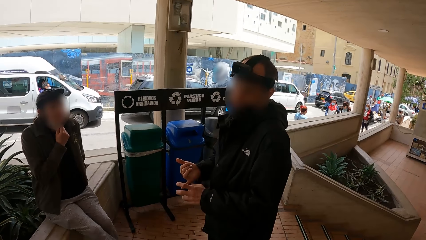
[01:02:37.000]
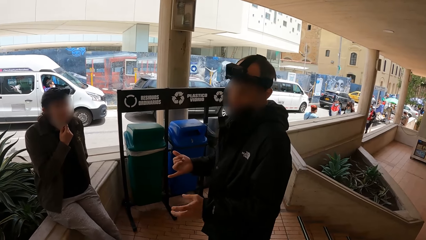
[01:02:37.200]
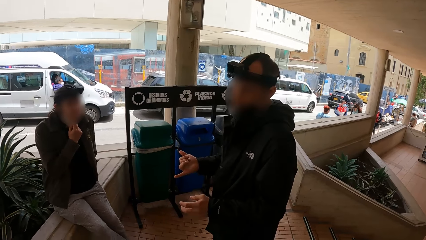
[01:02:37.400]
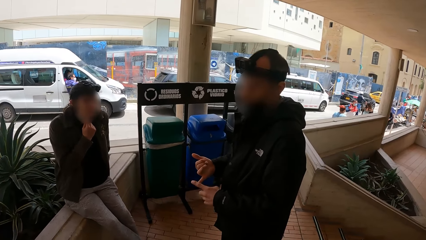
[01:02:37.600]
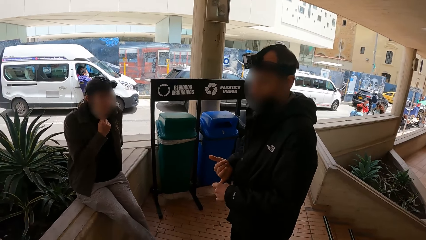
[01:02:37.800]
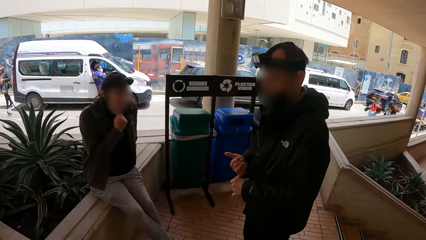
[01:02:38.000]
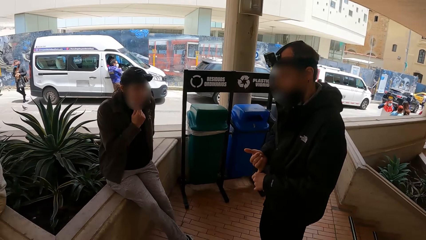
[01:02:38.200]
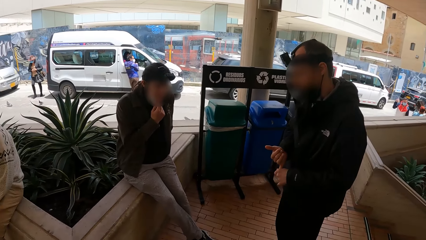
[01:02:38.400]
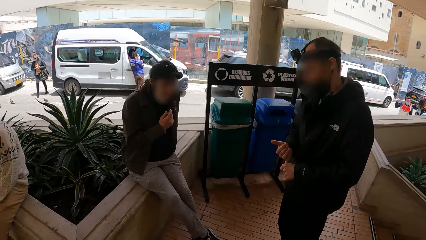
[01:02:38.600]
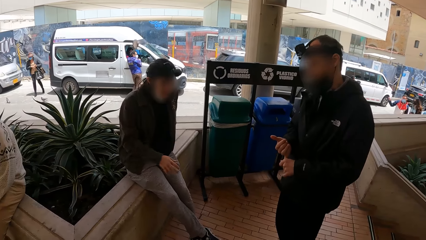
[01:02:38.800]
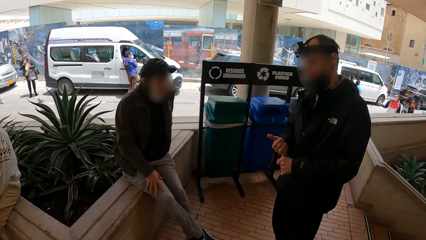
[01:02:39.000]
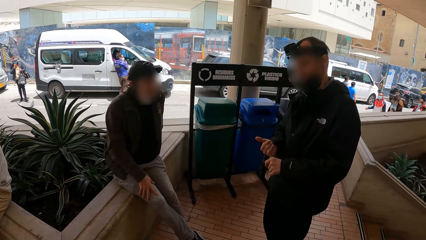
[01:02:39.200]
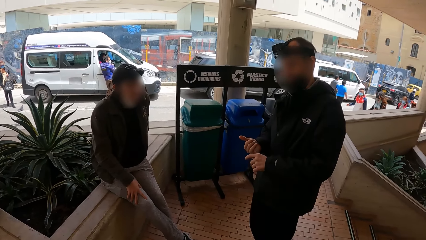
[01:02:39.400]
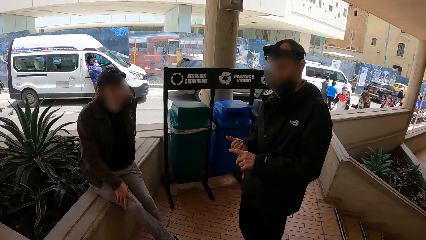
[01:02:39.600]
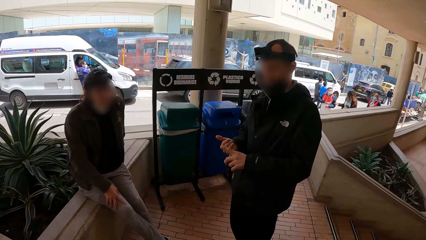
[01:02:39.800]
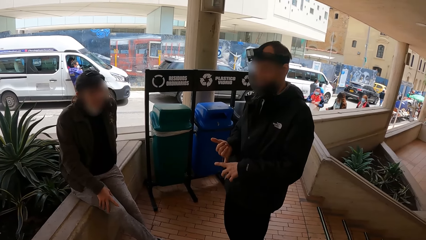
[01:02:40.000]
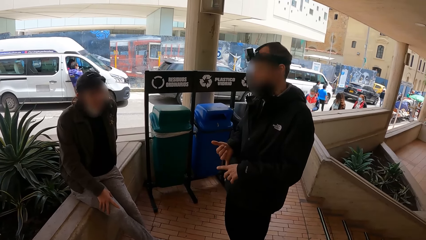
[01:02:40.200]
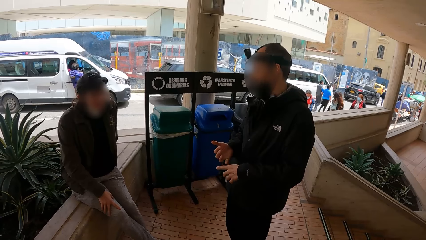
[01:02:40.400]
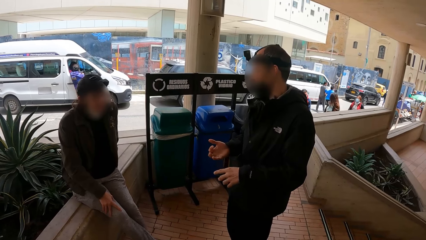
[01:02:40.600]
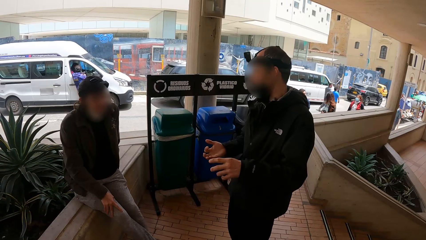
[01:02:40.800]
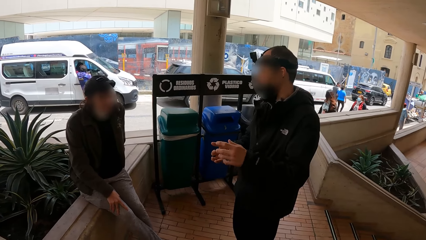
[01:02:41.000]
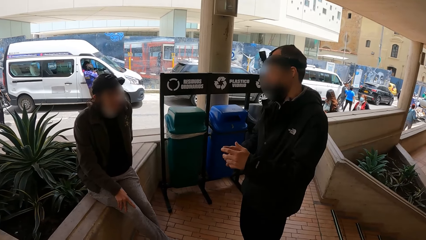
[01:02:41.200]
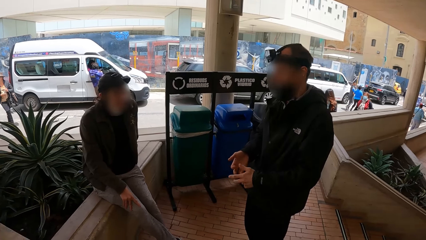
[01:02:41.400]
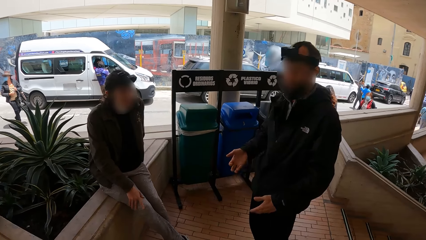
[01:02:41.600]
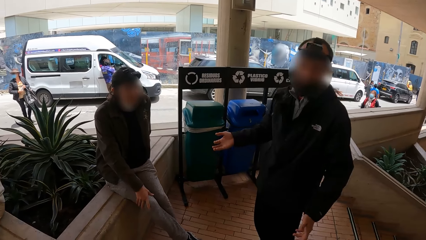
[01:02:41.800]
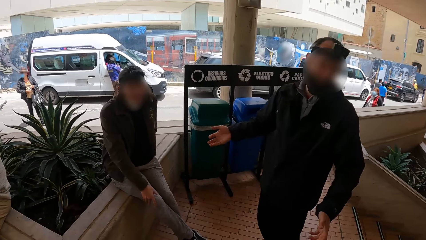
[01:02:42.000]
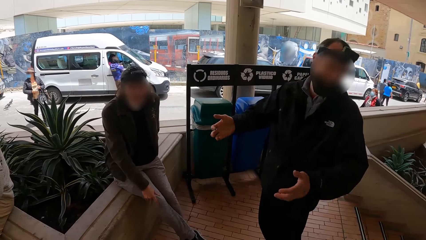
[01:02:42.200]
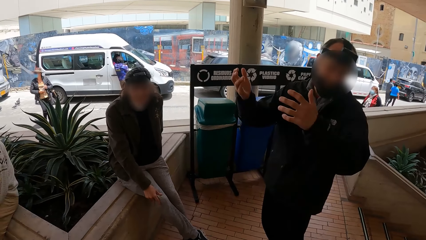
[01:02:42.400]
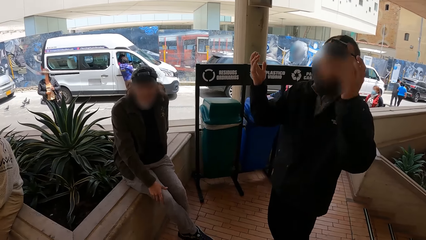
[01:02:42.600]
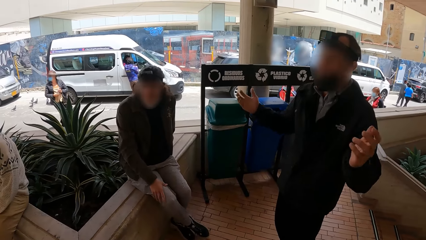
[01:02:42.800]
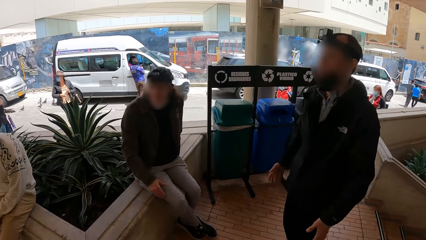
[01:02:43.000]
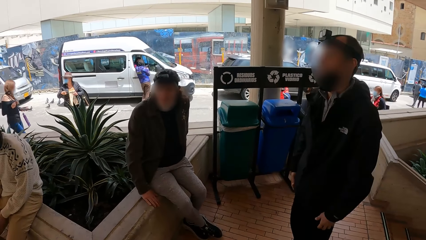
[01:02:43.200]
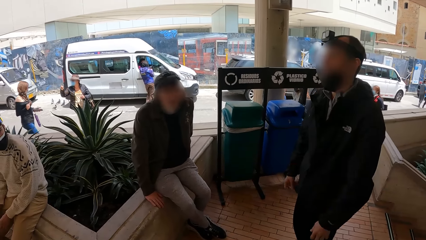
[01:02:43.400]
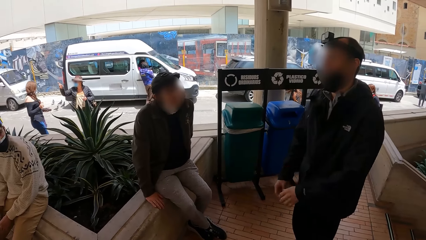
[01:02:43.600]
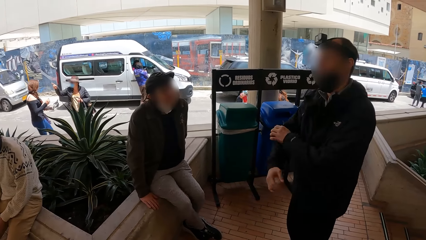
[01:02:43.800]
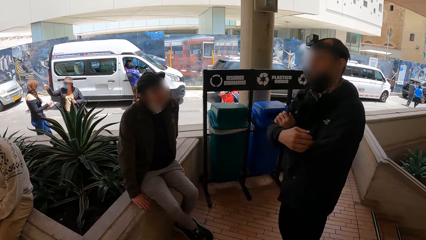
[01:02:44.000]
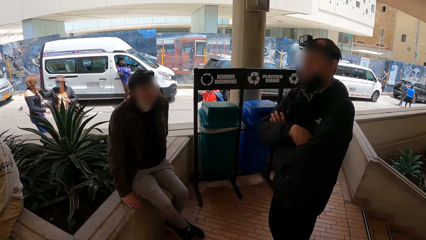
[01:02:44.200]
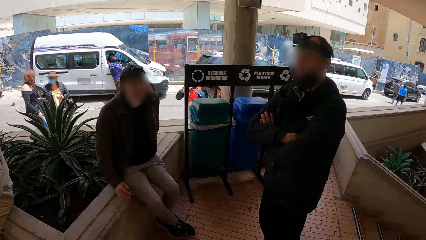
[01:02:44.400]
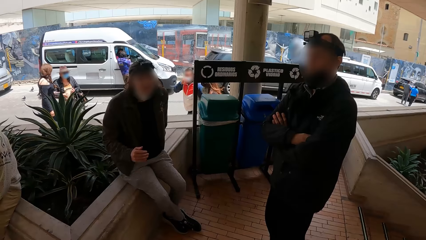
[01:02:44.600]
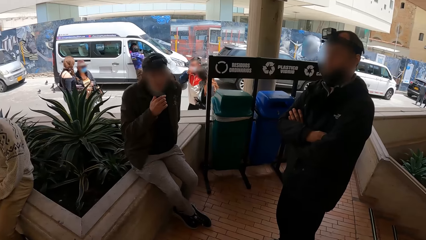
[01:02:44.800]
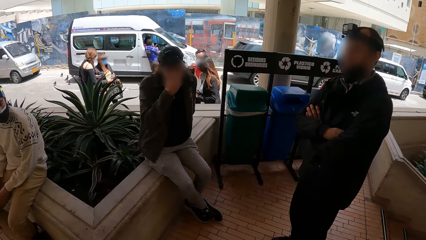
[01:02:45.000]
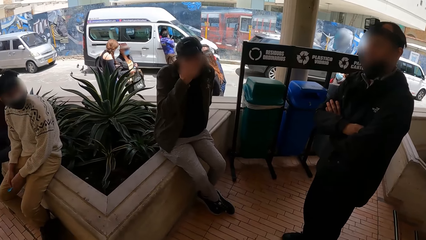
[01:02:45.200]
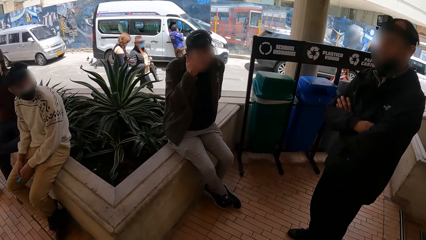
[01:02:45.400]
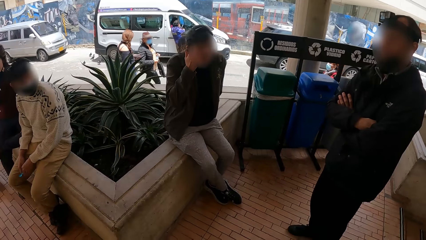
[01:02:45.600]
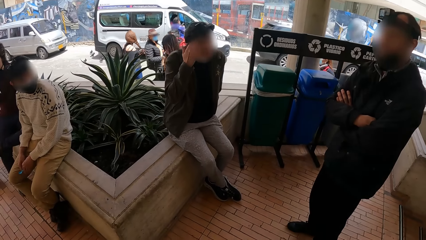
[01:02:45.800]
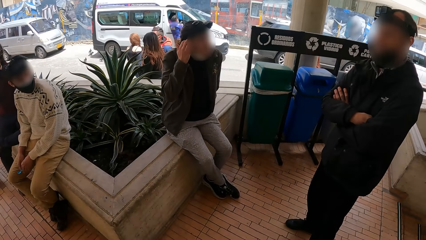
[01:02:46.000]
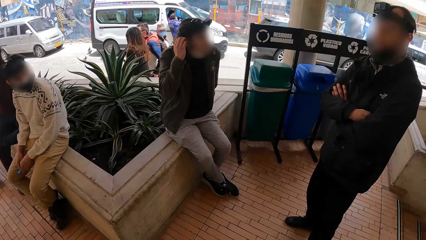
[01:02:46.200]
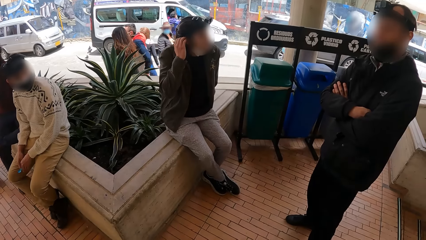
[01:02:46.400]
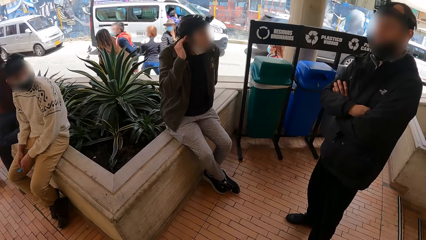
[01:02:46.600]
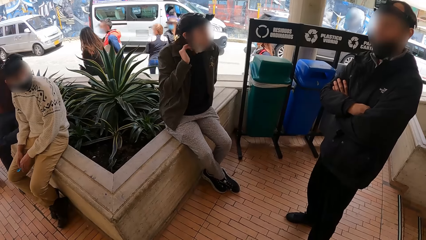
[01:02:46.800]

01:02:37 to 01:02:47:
The man folds his hands.

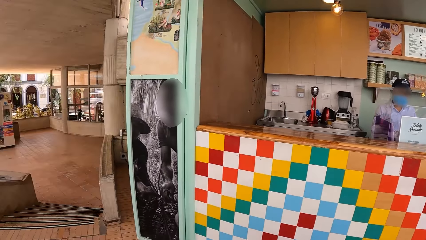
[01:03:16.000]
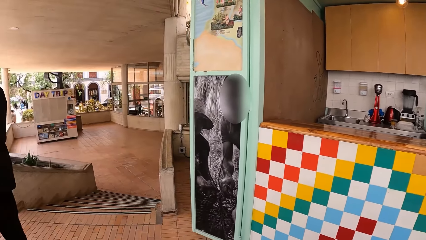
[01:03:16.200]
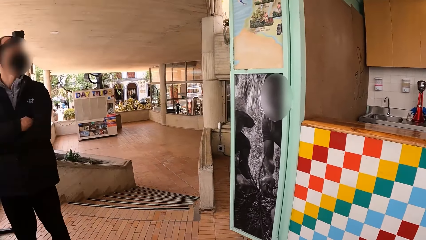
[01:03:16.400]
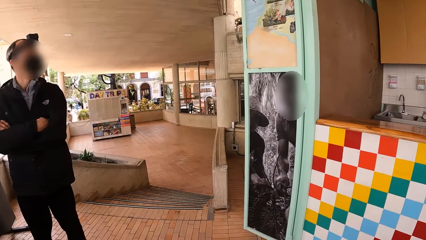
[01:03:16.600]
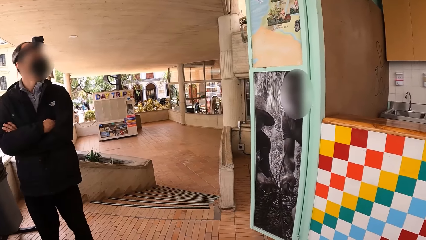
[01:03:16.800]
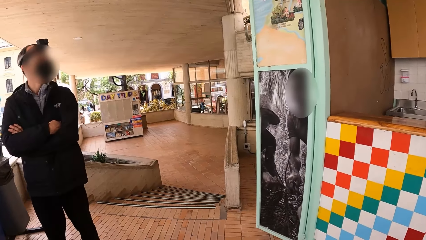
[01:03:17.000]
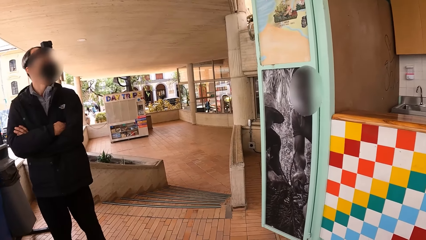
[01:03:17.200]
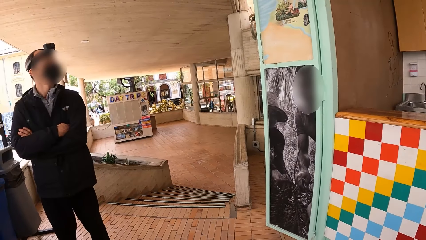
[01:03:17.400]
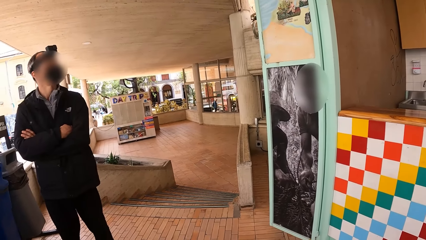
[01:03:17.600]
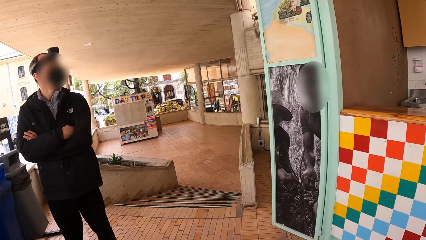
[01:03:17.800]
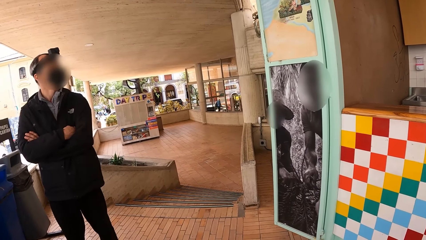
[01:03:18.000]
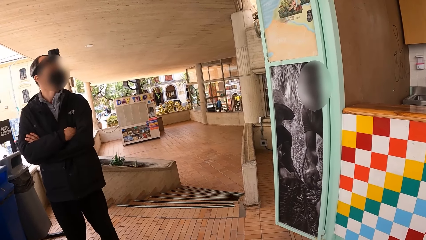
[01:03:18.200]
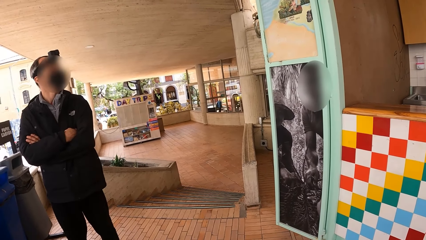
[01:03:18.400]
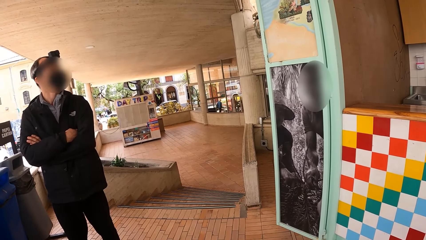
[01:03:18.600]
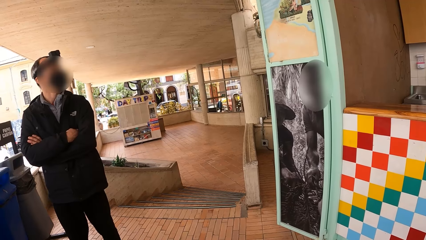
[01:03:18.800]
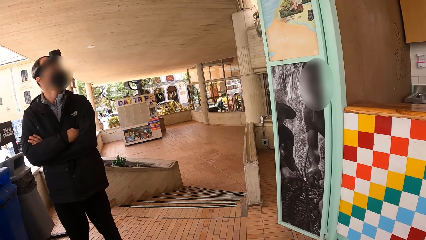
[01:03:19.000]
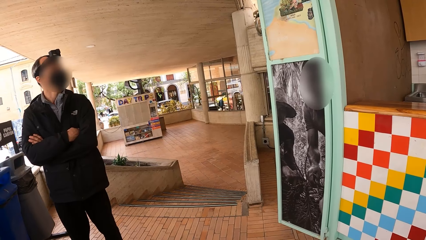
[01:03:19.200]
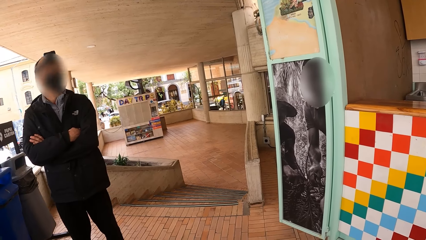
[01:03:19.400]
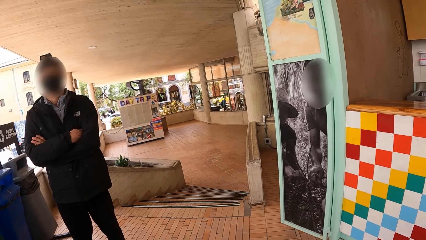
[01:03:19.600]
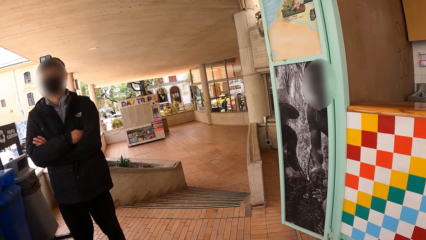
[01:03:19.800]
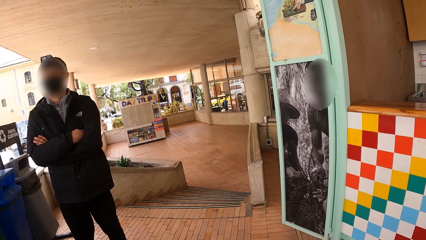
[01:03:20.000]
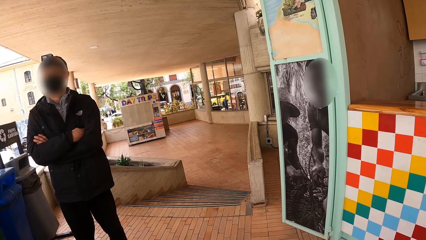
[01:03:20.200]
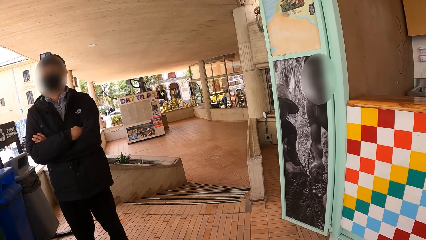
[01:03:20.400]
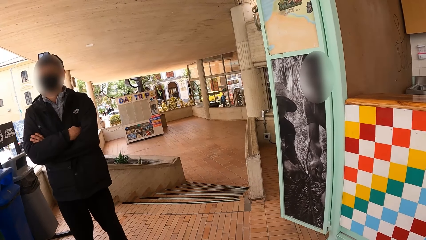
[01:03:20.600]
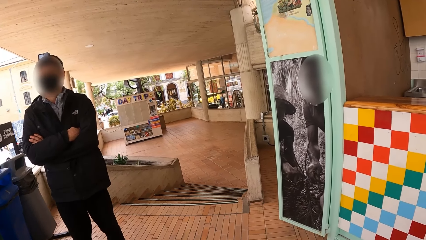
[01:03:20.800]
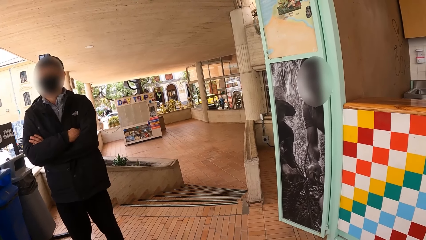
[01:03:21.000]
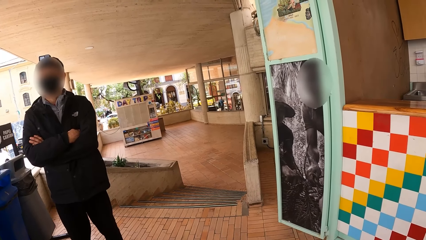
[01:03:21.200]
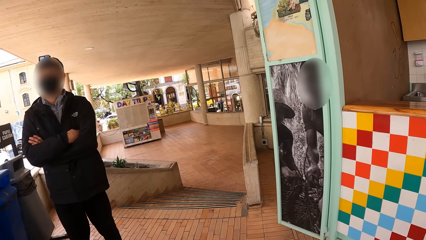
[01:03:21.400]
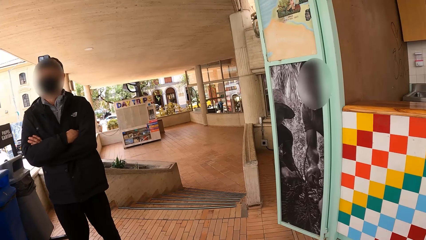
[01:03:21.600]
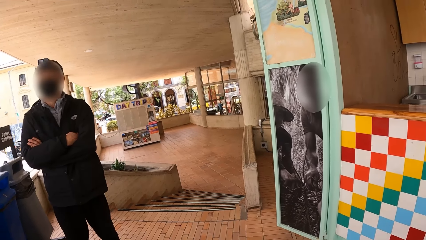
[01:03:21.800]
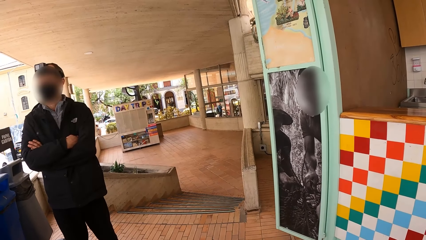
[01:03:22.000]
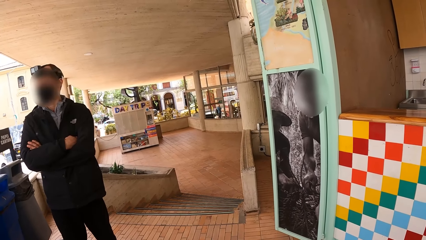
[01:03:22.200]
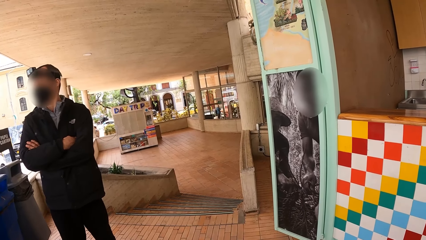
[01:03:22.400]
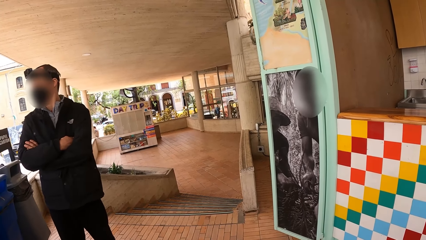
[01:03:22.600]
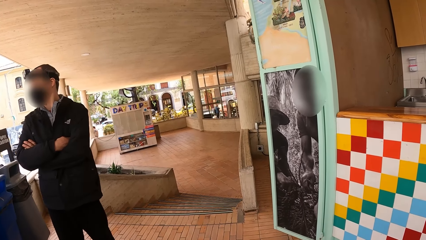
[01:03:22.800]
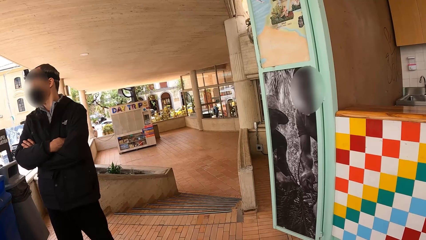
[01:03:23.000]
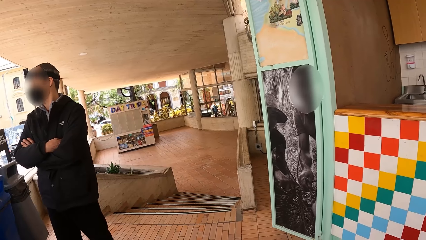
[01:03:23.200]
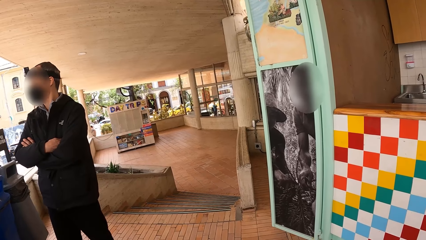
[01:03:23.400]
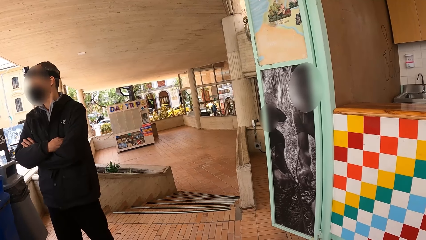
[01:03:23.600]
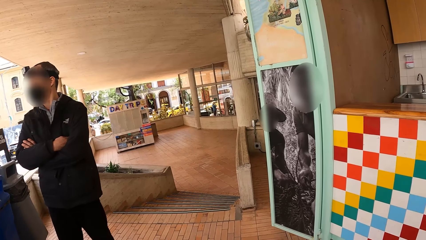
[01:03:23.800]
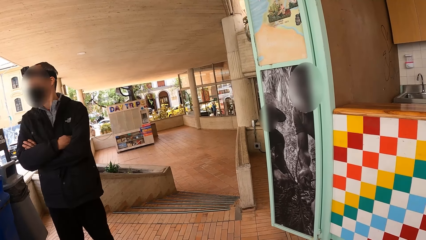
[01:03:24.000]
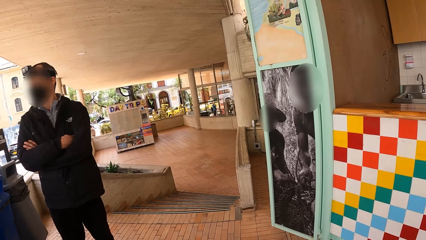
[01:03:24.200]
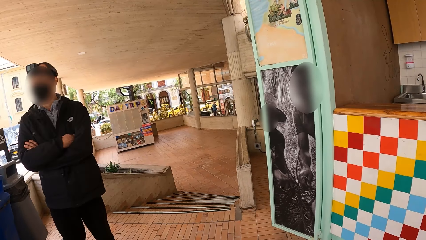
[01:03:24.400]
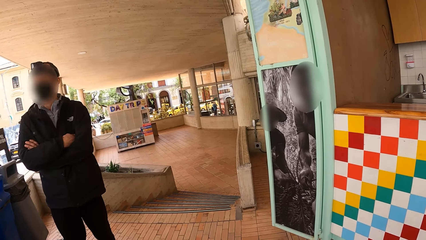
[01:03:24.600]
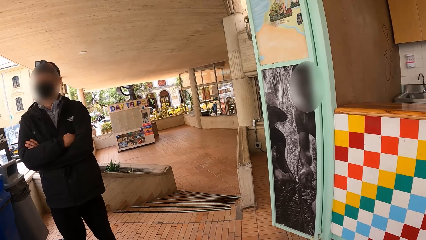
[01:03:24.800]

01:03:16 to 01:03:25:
The camera wearer stares at a man.
